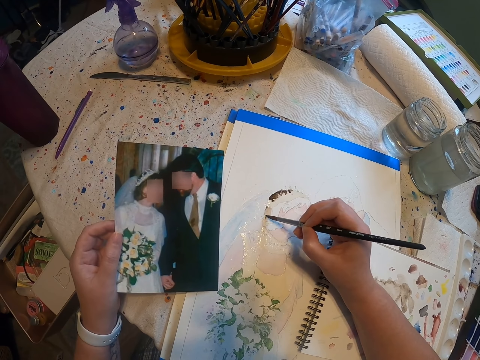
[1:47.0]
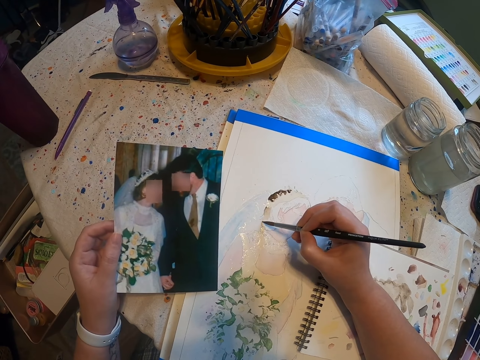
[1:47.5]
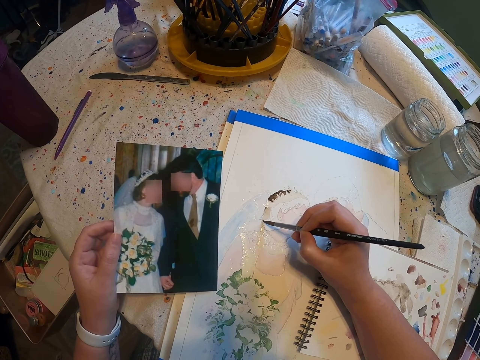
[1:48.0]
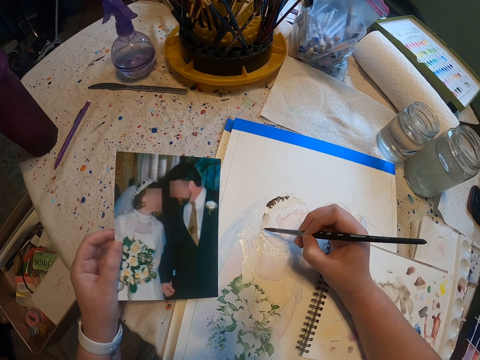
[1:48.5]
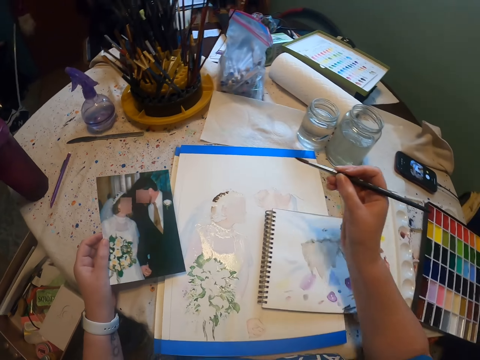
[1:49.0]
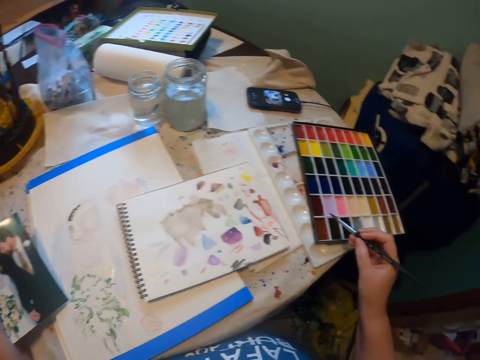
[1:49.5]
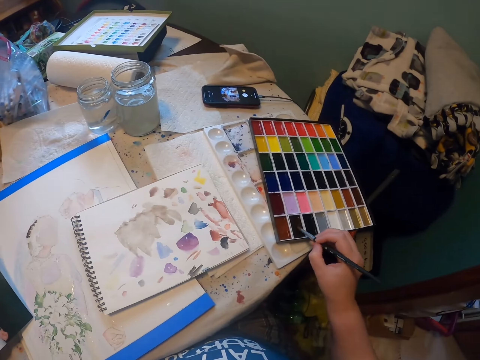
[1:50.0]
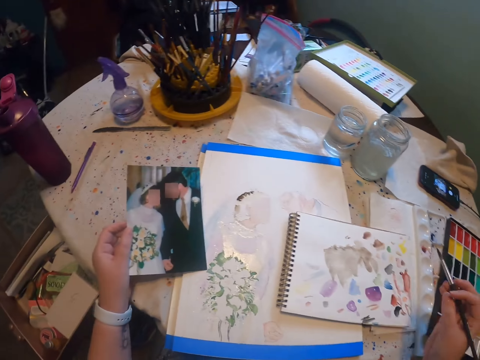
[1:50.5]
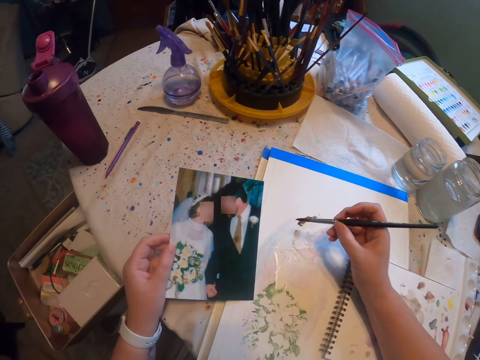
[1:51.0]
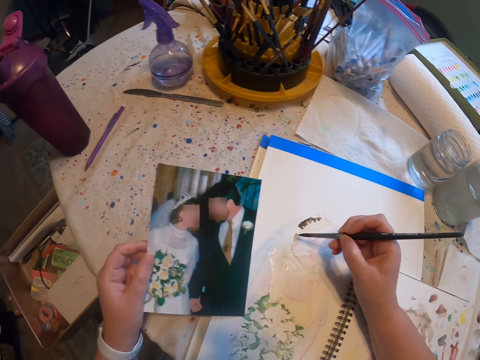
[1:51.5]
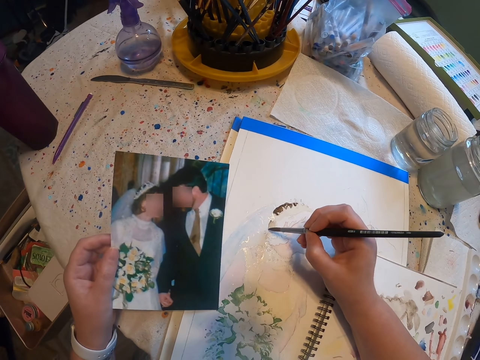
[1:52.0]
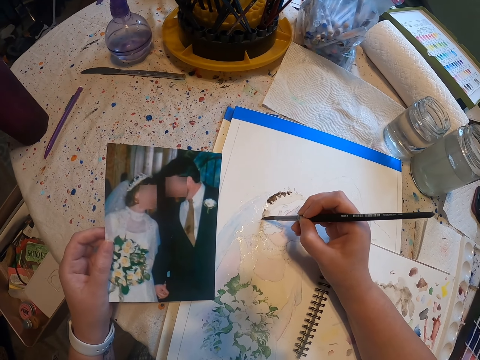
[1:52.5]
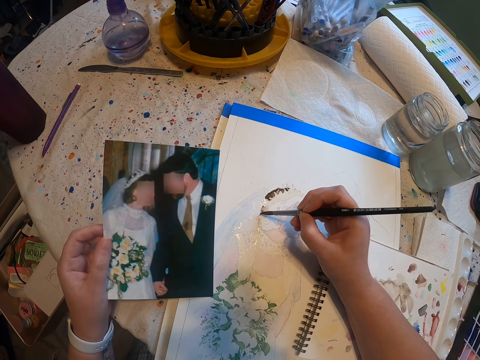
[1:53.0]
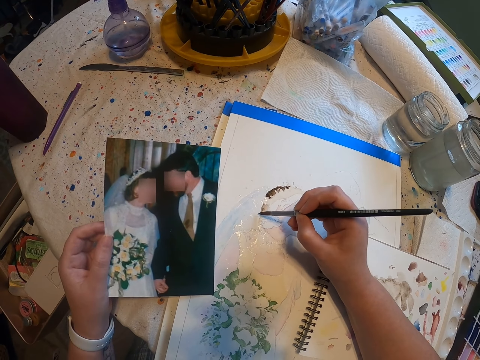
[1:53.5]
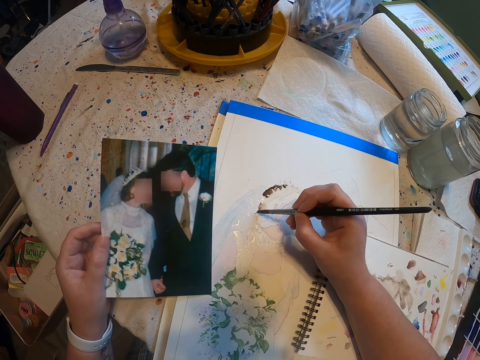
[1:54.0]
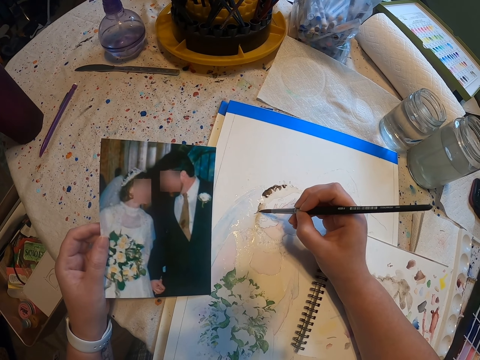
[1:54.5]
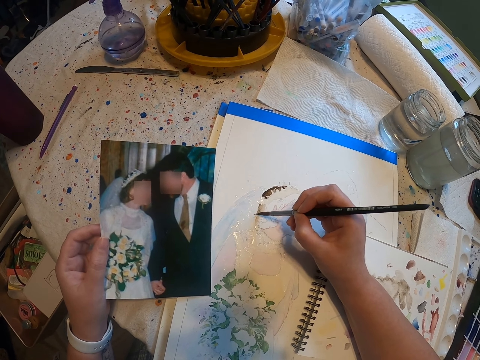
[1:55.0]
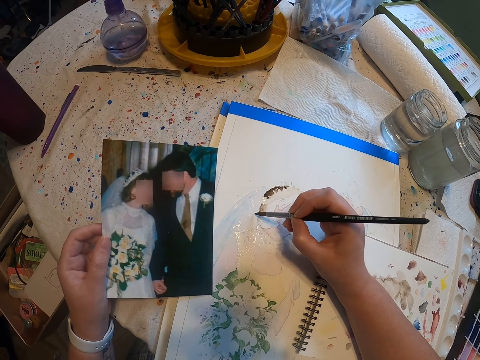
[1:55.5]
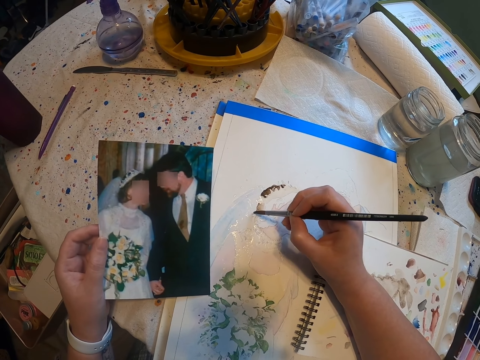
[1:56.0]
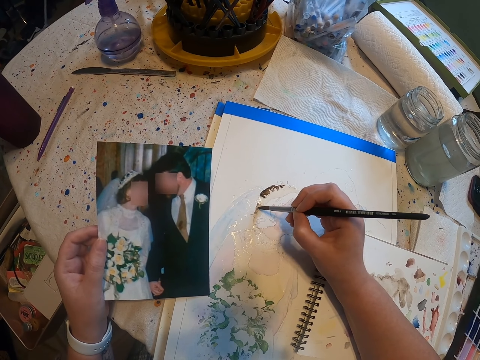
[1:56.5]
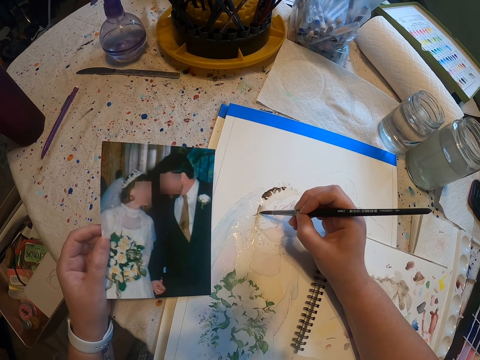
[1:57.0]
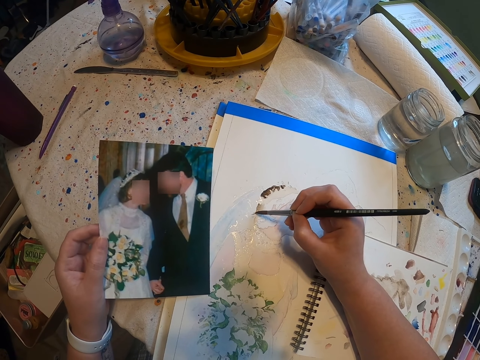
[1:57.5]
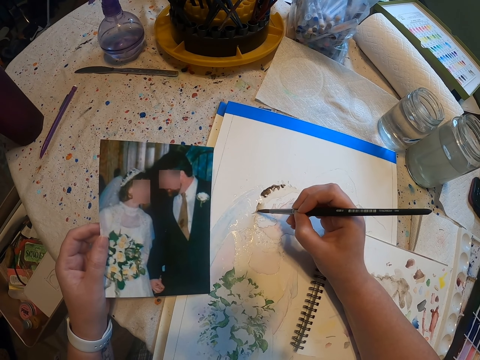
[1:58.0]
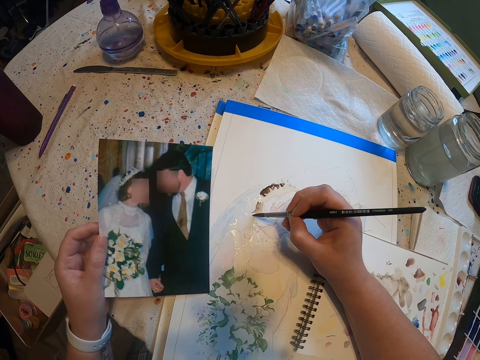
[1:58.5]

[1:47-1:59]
The camera wearer looks around a room. They scoop paint from a paint palette. They paint a craft paper with a paint brush.

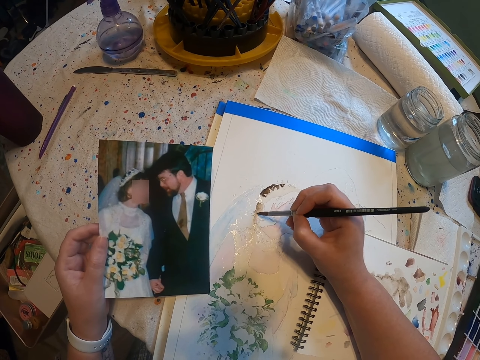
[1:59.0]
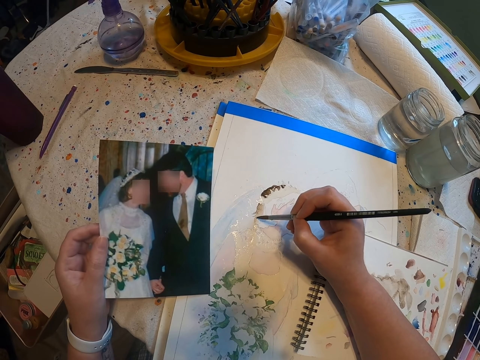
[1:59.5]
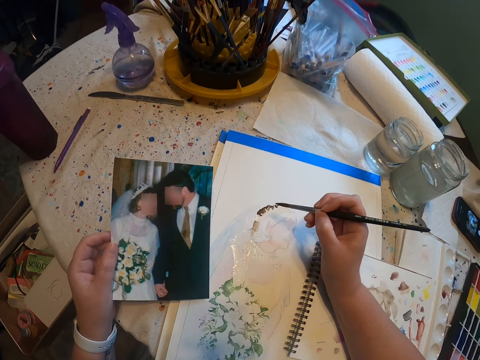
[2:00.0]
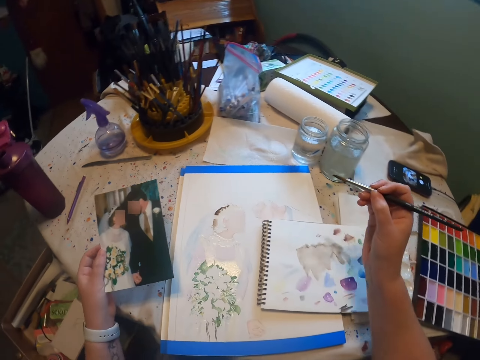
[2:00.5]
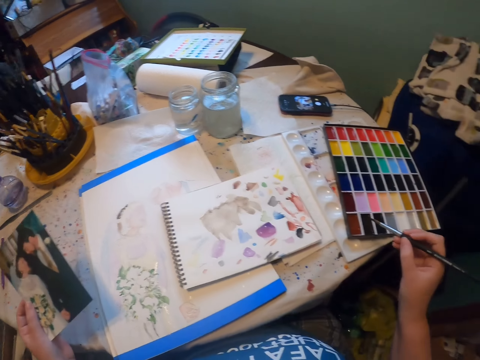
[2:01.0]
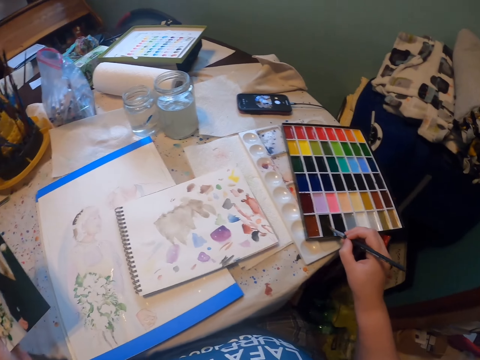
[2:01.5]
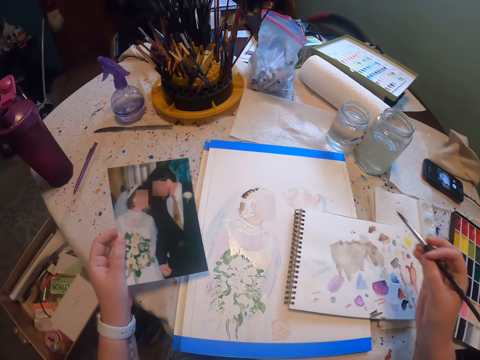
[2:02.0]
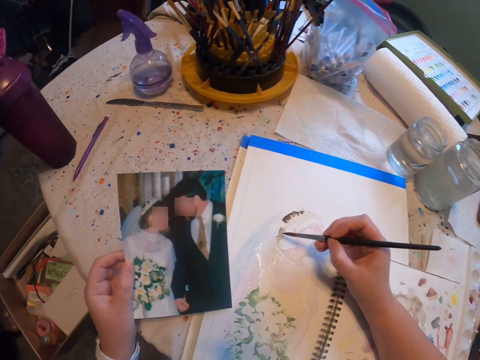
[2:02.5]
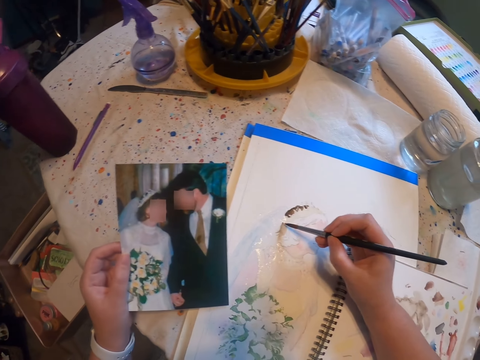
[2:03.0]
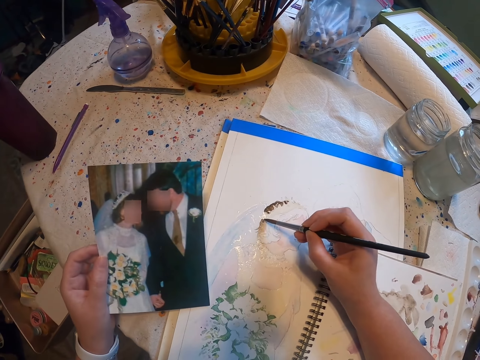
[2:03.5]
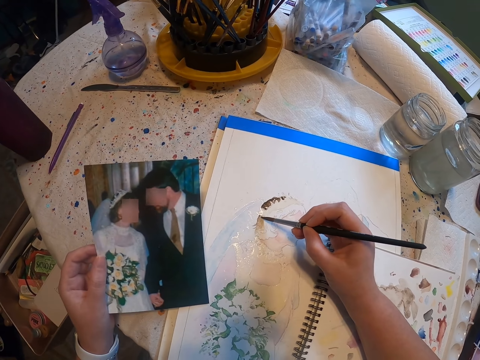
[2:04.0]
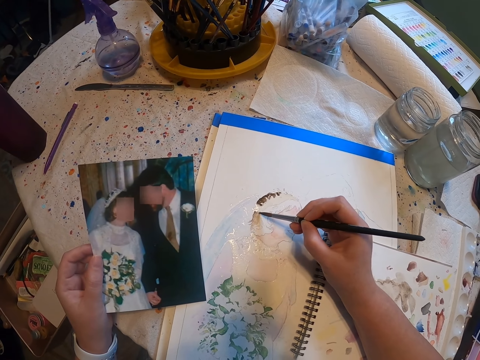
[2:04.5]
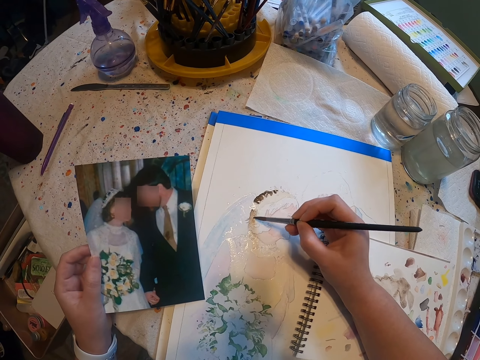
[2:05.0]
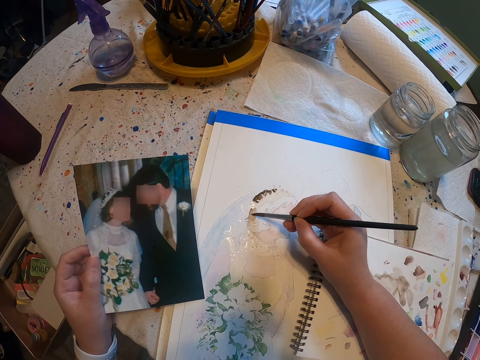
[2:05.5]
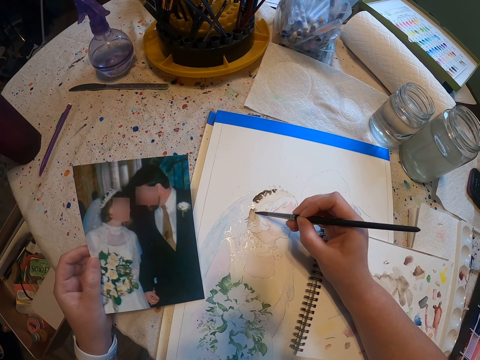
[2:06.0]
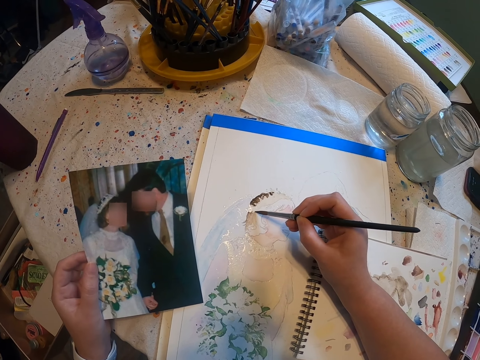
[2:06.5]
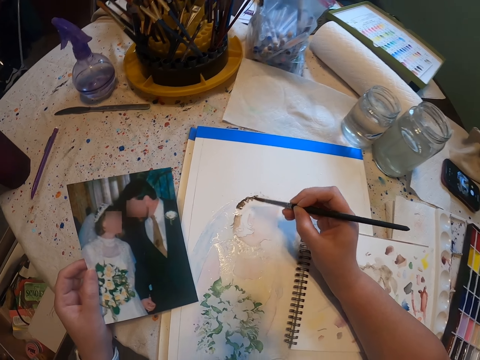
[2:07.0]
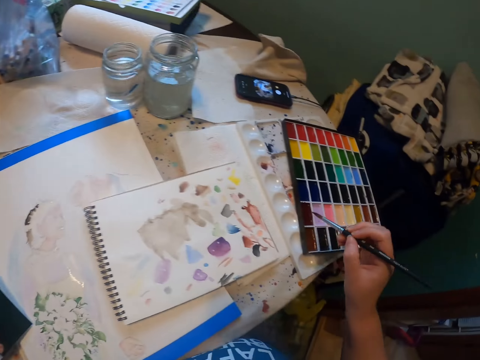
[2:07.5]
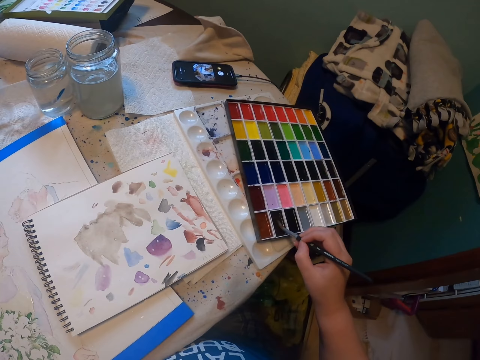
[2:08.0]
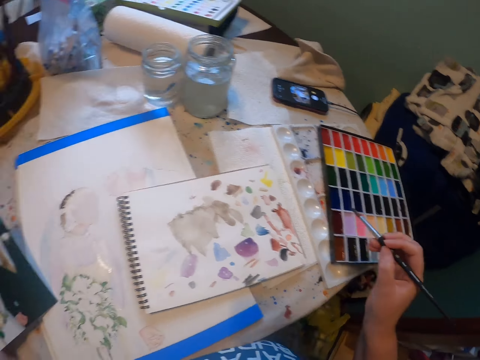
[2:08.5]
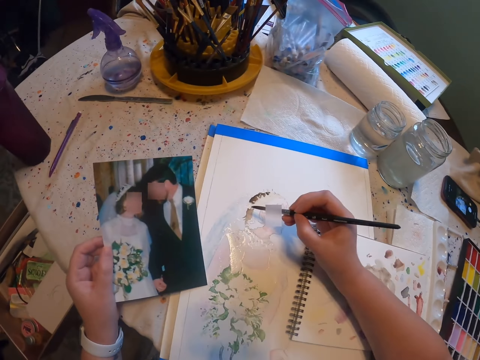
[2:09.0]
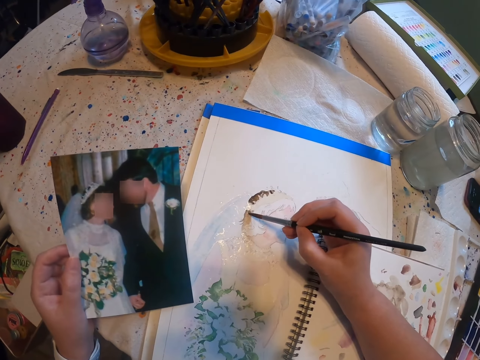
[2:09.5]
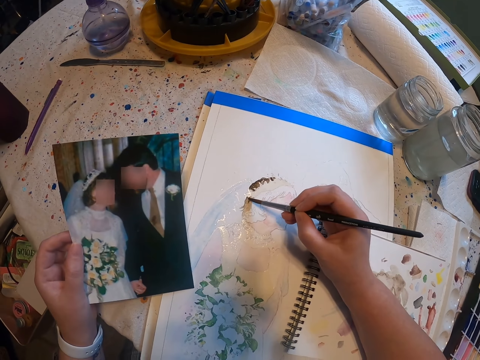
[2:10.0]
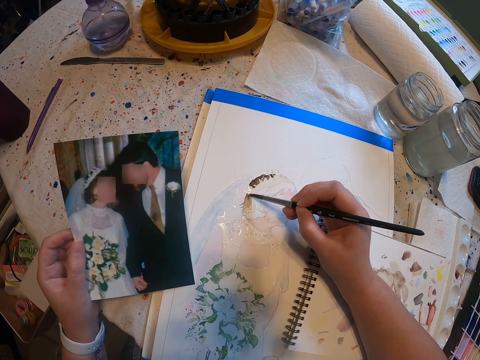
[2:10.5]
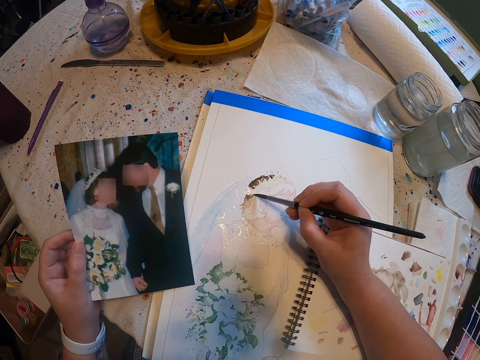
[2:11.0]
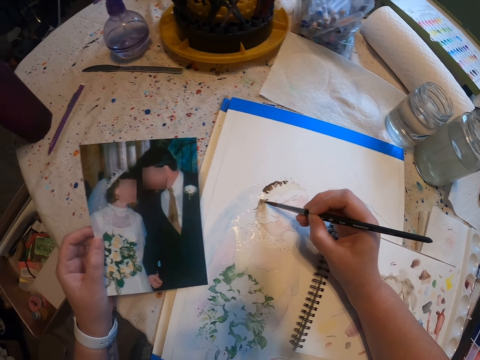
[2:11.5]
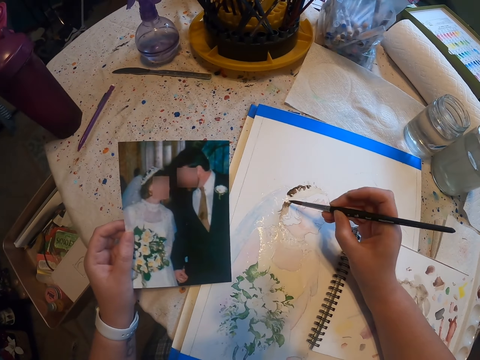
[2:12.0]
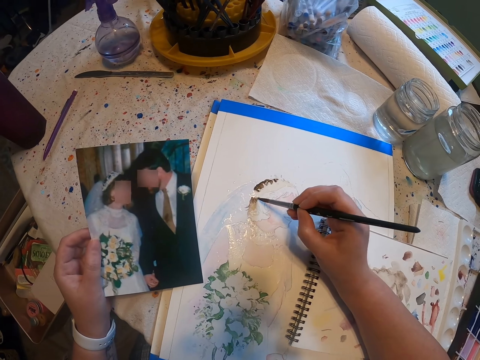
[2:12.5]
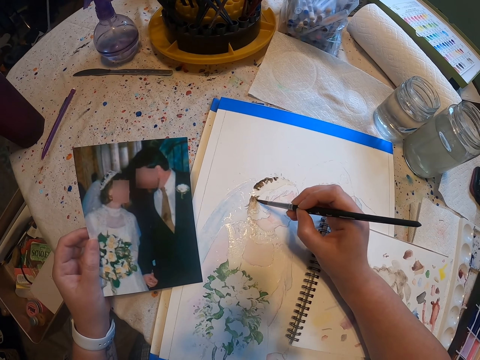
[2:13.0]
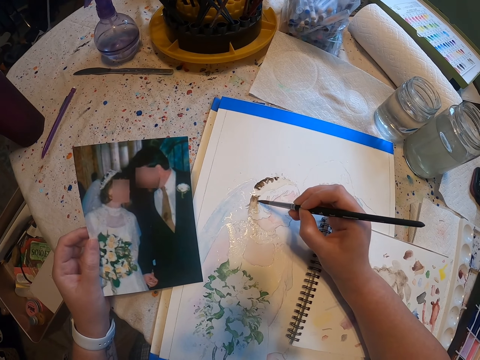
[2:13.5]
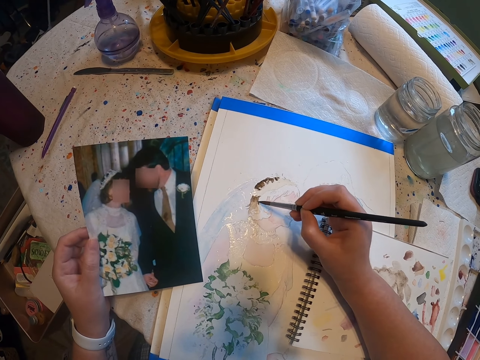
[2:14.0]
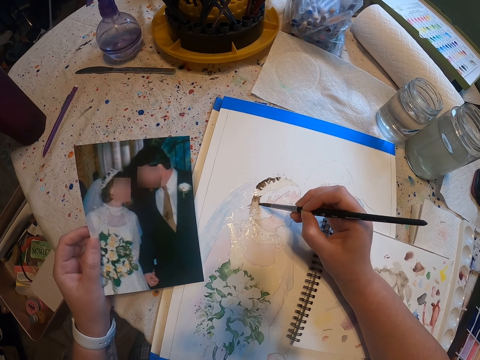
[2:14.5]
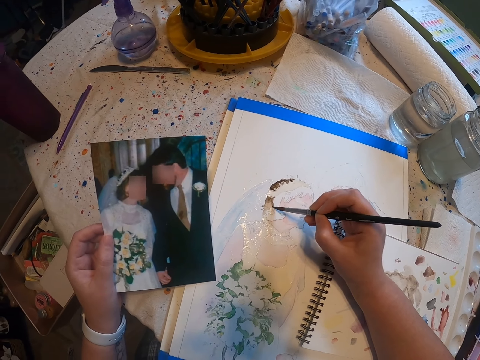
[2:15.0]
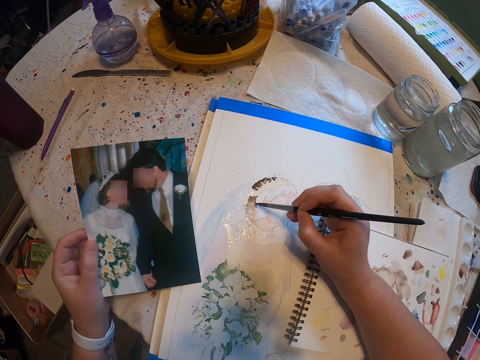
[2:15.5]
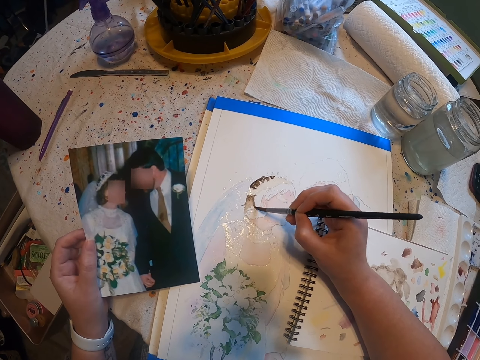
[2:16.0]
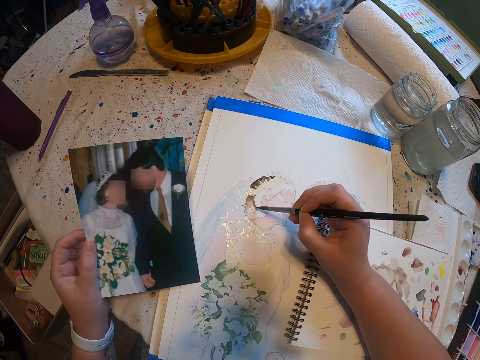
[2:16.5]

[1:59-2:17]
The camera wearer looks around a room. They scoop paint from a paint palette. They paint a craft paper with a paint brush. They scoop paint from the paint palette. They paint the craft paper with the paint brush.
